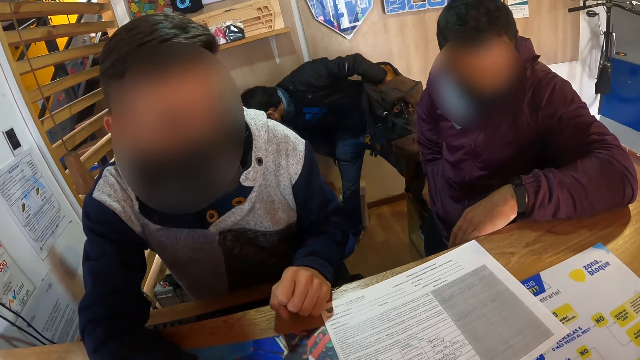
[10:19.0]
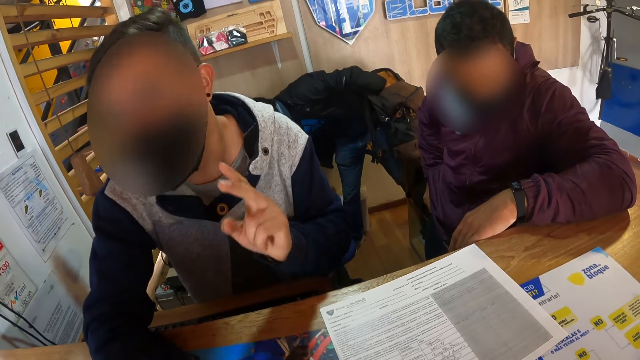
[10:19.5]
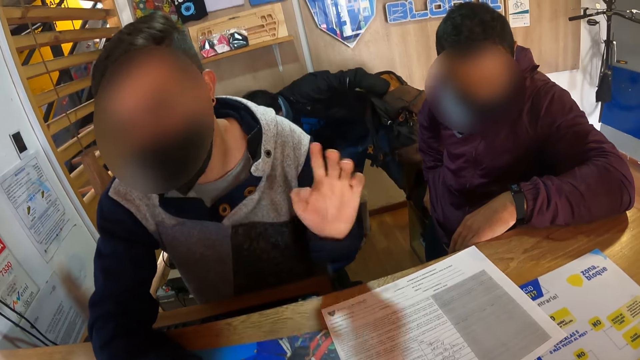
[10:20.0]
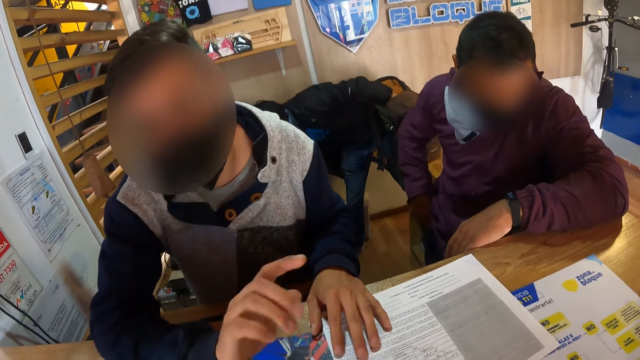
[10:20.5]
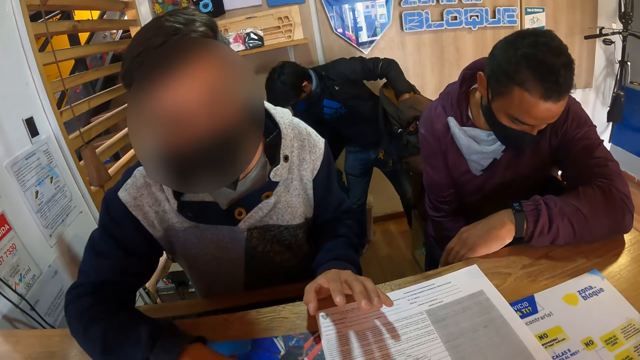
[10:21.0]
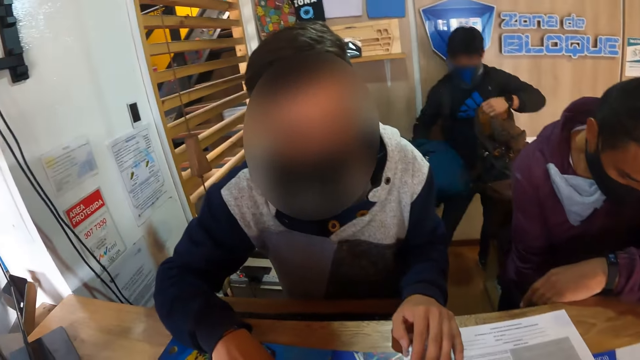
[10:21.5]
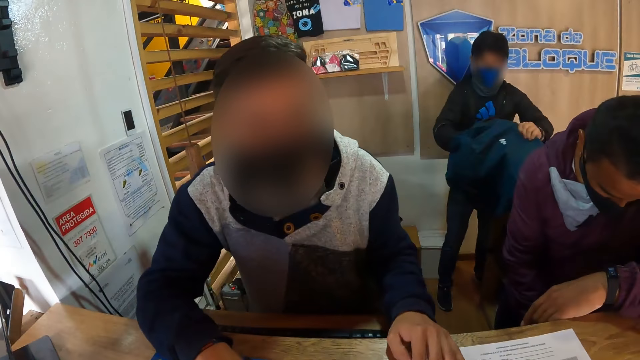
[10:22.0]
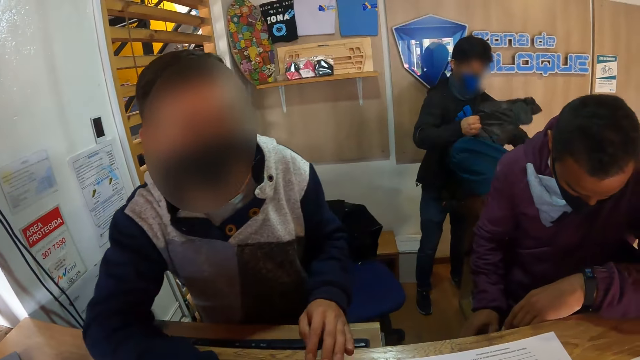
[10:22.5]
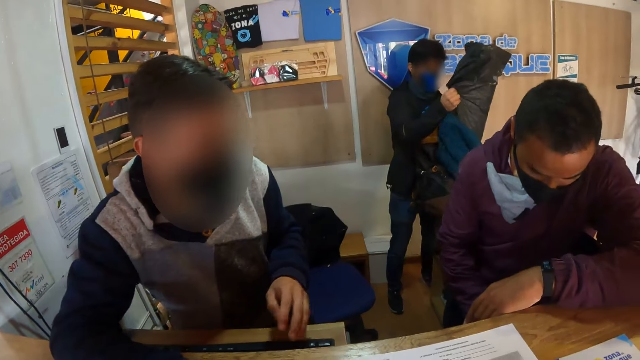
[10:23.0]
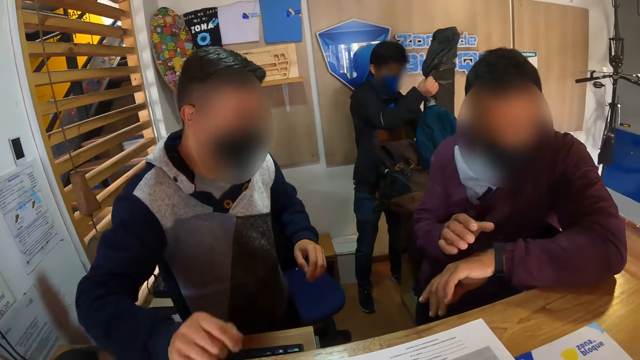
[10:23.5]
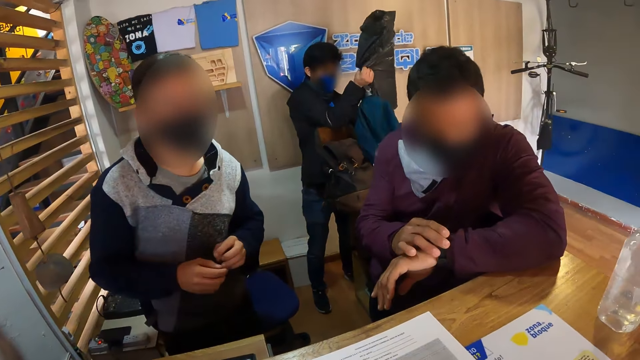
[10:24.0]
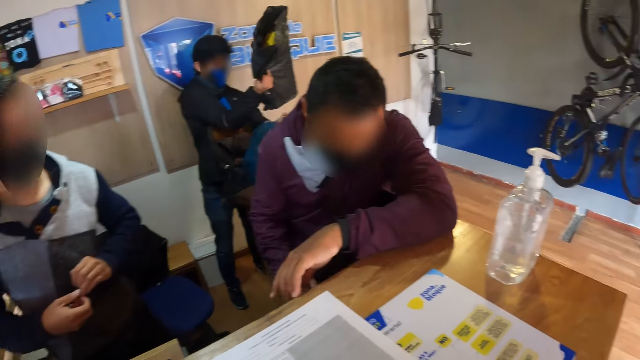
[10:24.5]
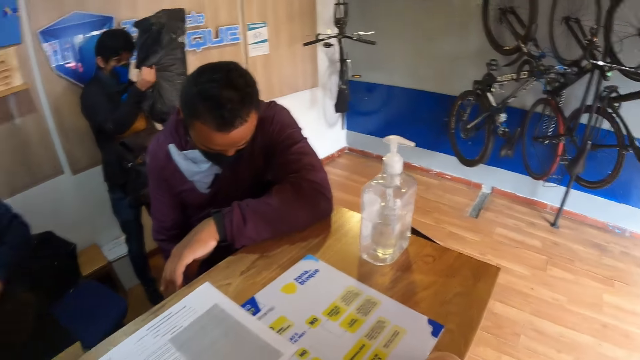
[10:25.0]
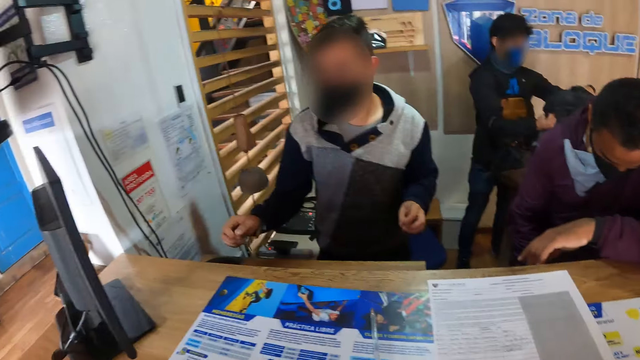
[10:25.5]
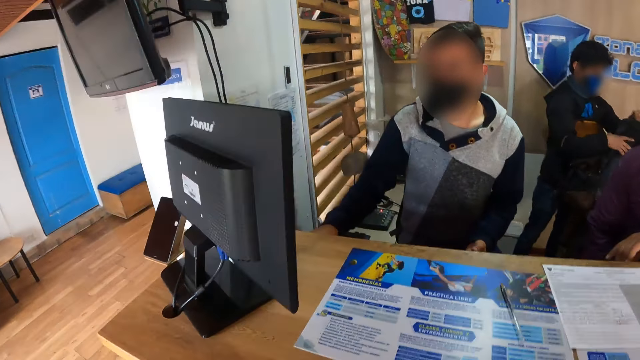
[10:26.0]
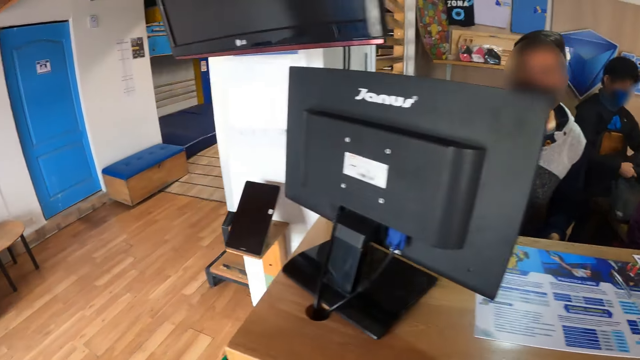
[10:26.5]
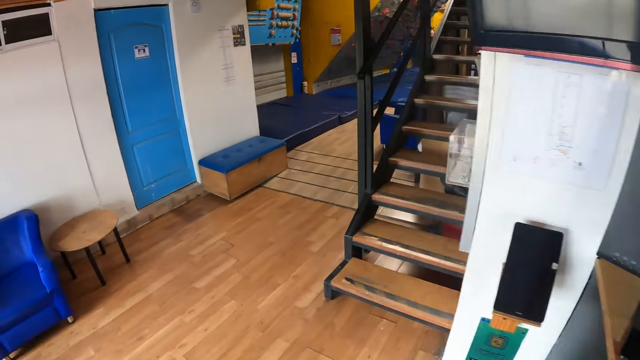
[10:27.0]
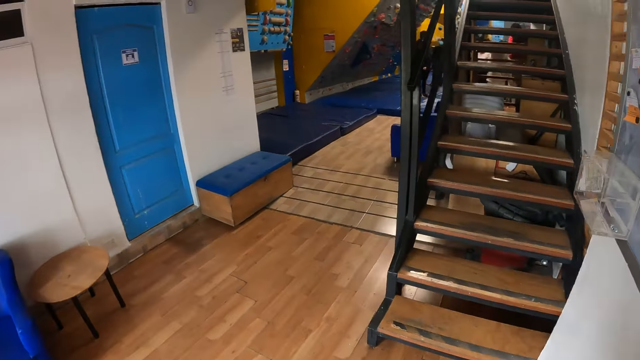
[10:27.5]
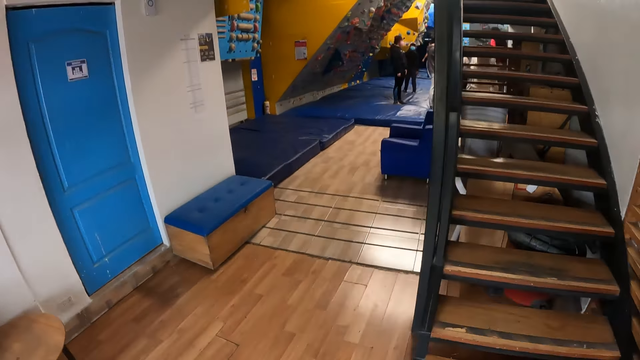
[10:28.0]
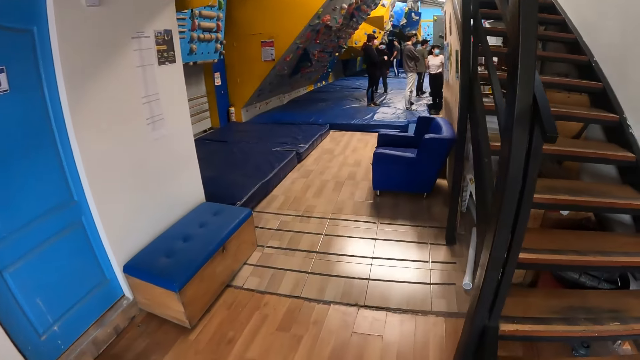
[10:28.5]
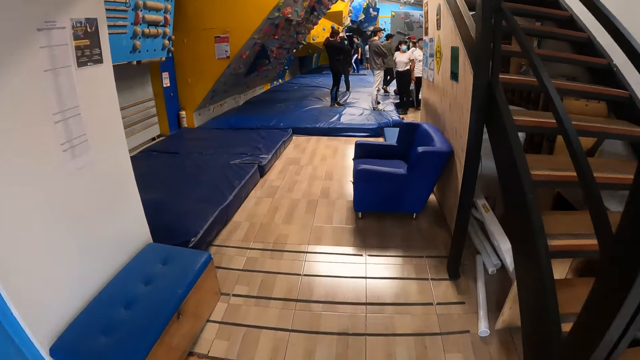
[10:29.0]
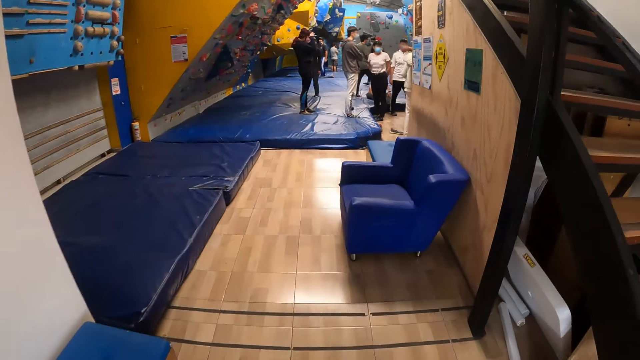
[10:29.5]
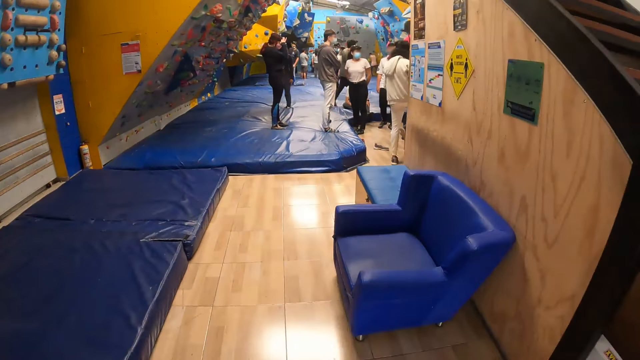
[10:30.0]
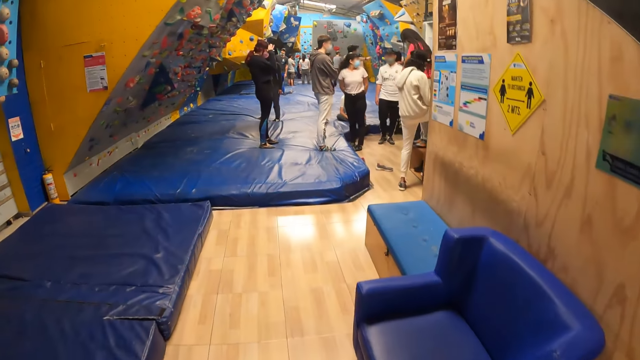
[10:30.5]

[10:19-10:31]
The man places his left hand on the countertop. The man removes his left hand on the countertop. The camera wearer looks around. The man removes his right hand on the countertop. Another man places his right hand on a watch on his left hand. The other man removes his right hand on the watch on his left hand. The camera wearer walks towards the climbing section.

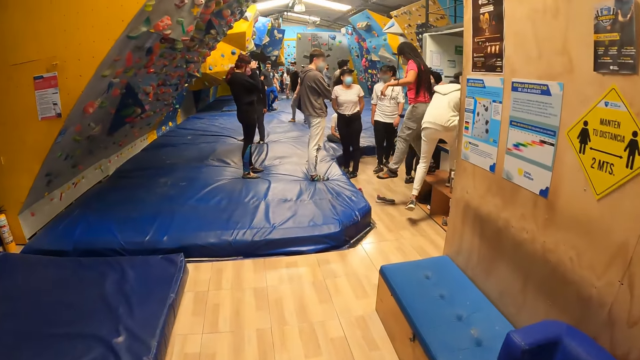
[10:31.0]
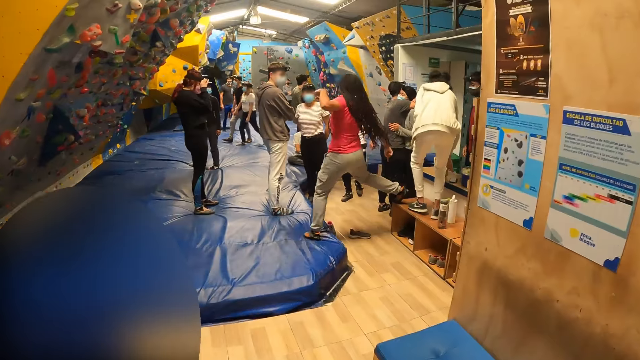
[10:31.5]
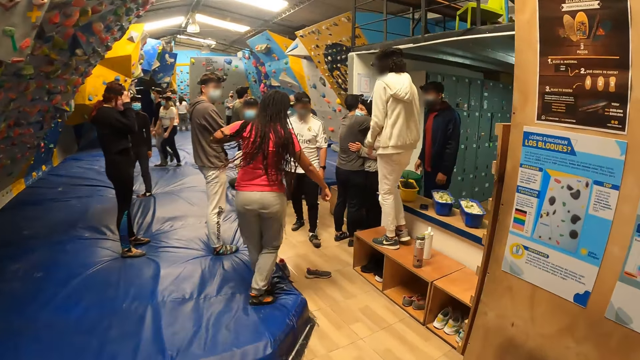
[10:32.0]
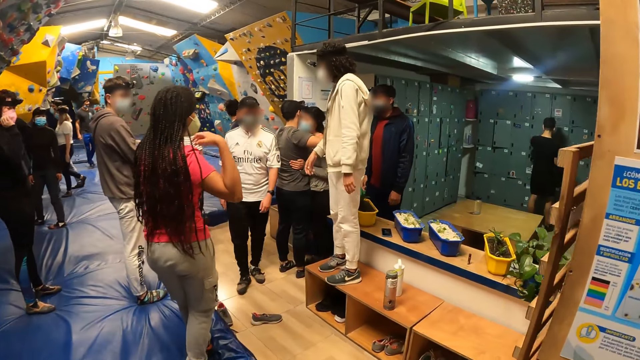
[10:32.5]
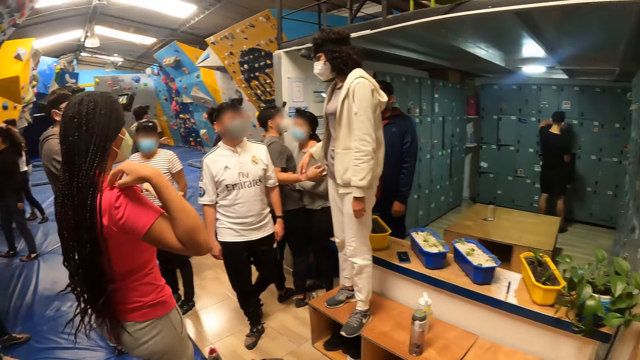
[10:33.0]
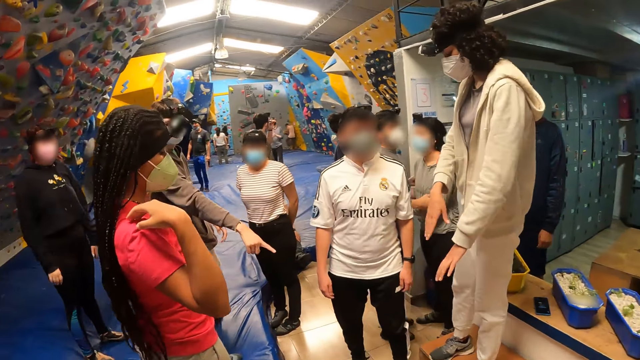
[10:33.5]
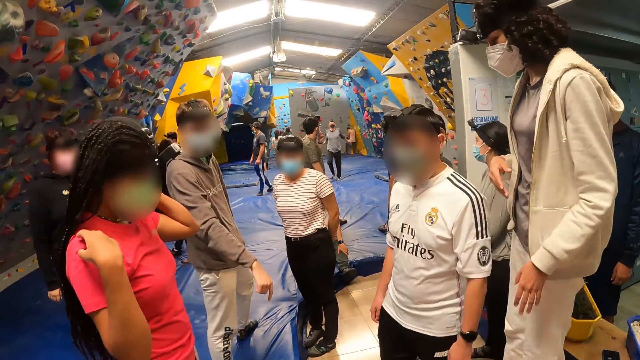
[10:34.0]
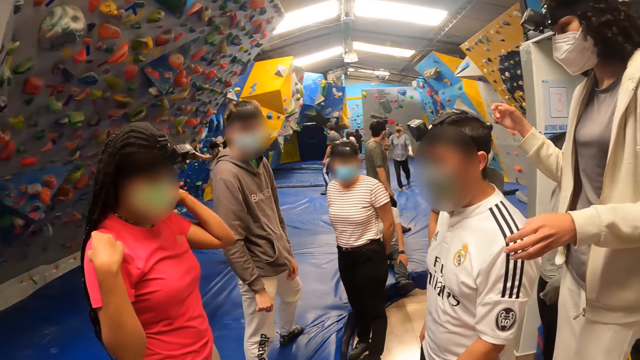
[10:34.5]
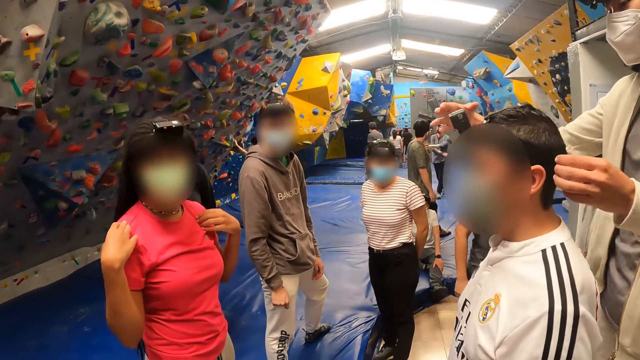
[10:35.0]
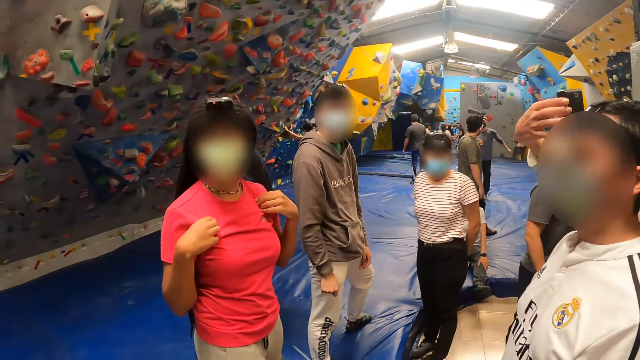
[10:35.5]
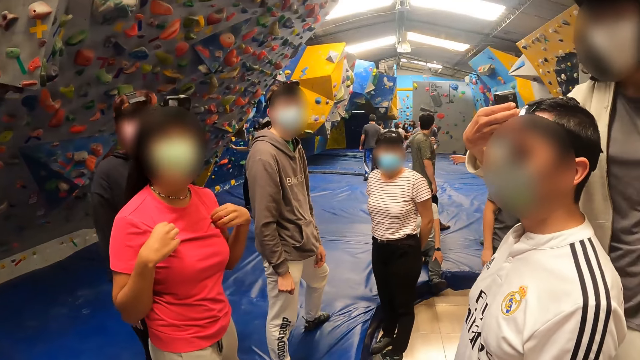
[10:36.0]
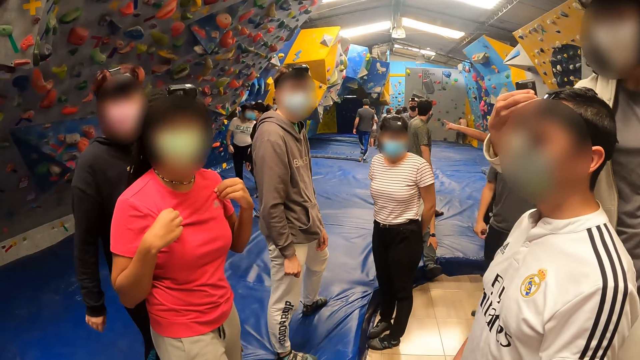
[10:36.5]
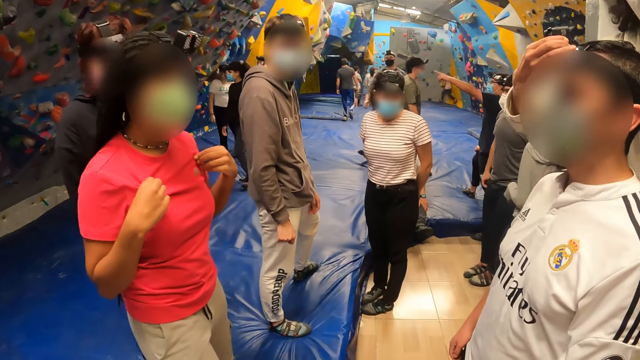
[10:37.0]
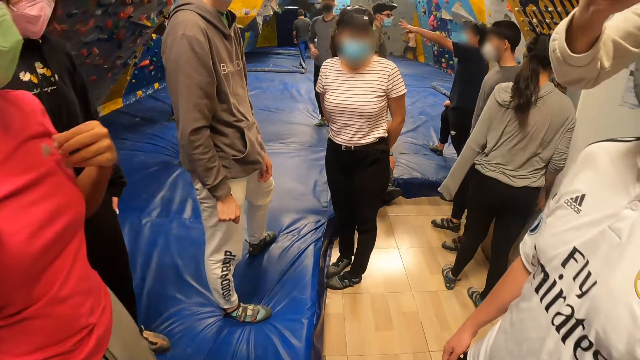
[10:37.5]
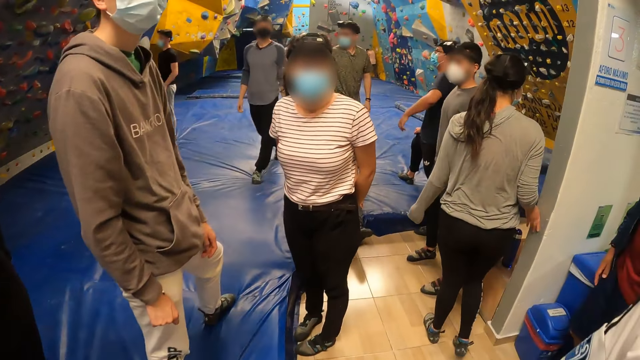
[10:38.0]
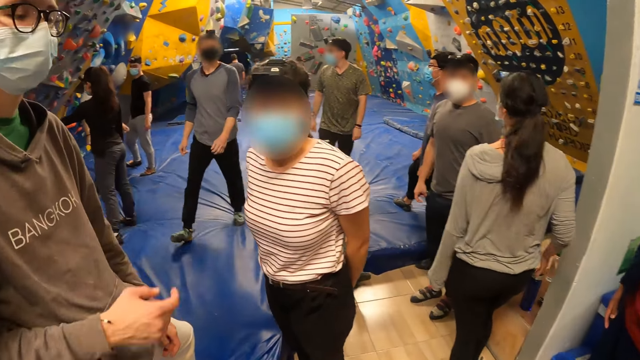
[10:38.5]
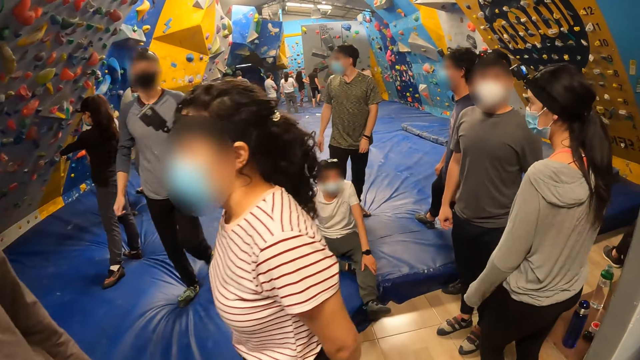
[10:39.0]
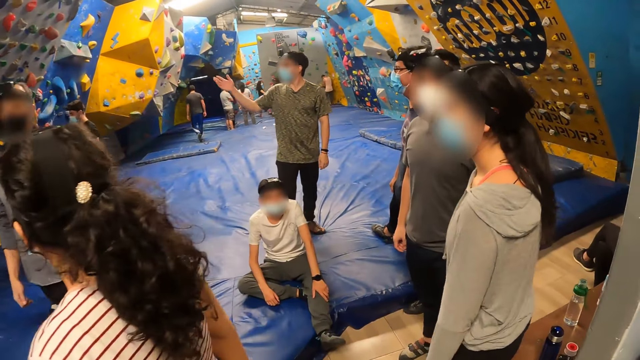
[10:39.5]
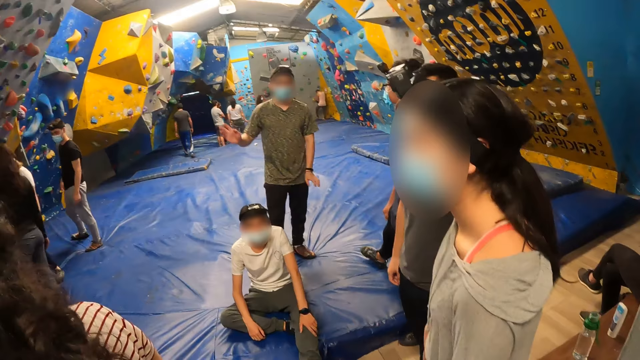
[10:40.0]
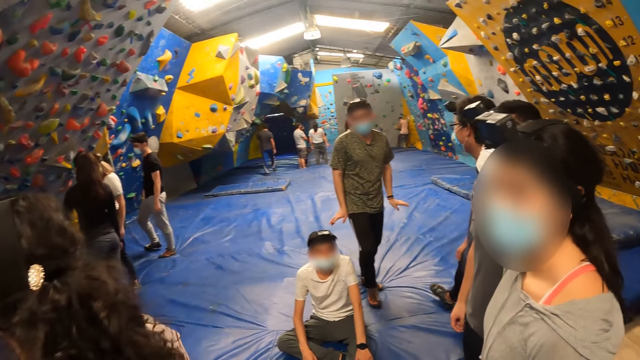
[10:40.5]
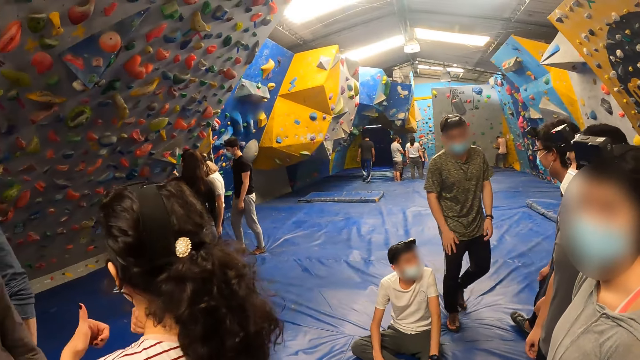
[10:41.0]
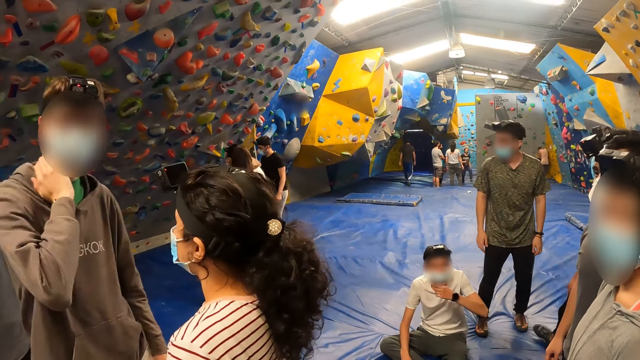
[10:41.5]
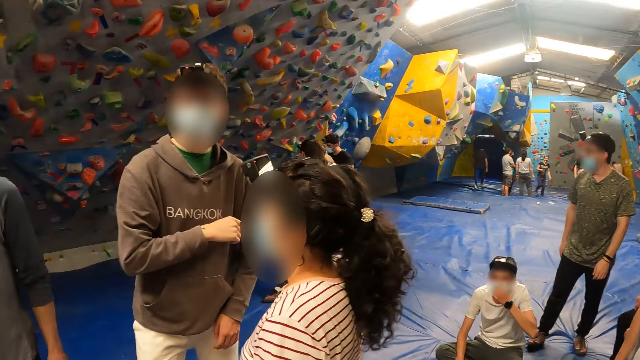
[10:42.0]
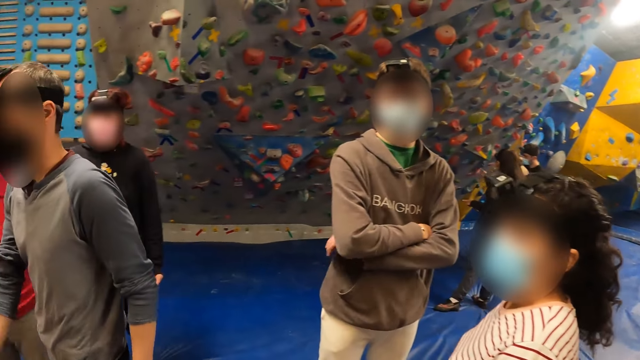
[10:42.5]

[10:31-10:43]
The camera wearer looks around. They dialogue with a woman. They walk around and look around.
